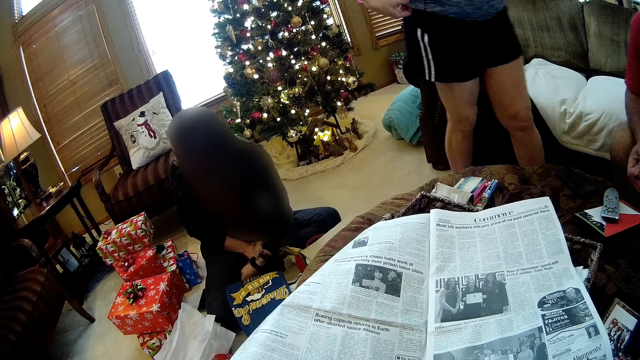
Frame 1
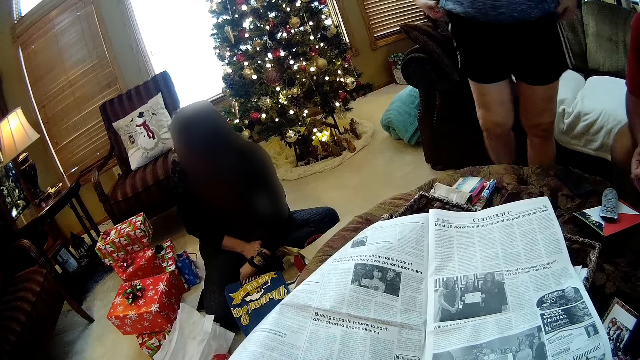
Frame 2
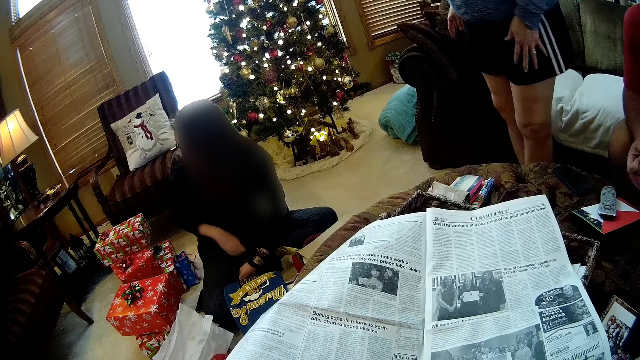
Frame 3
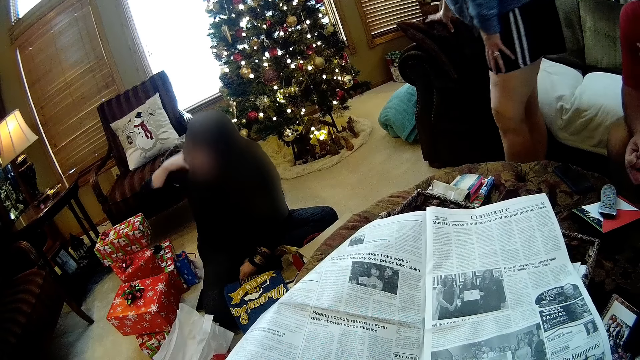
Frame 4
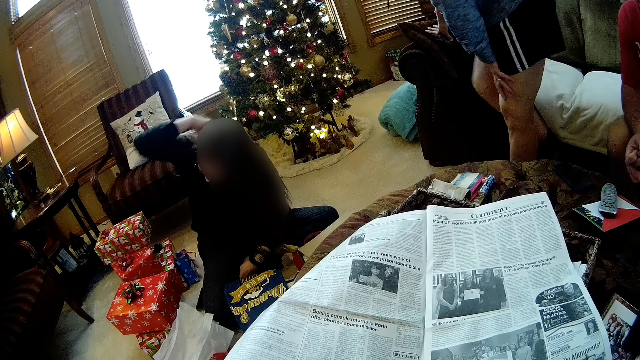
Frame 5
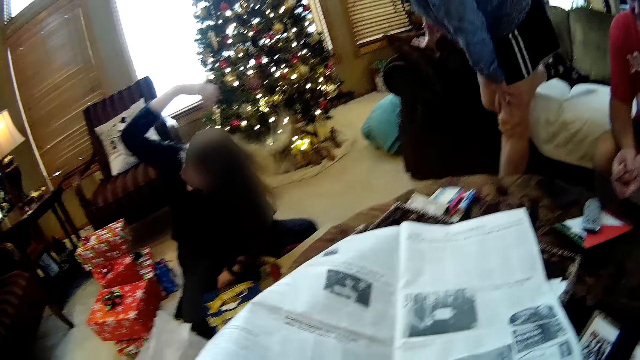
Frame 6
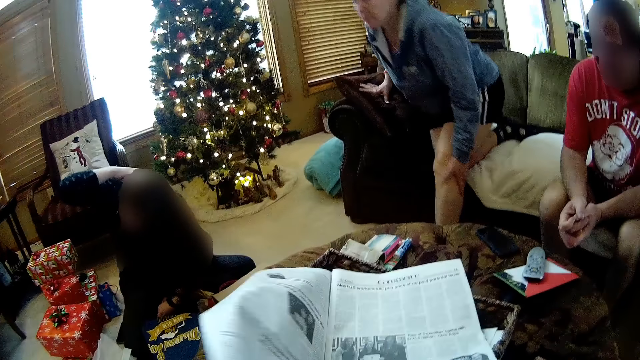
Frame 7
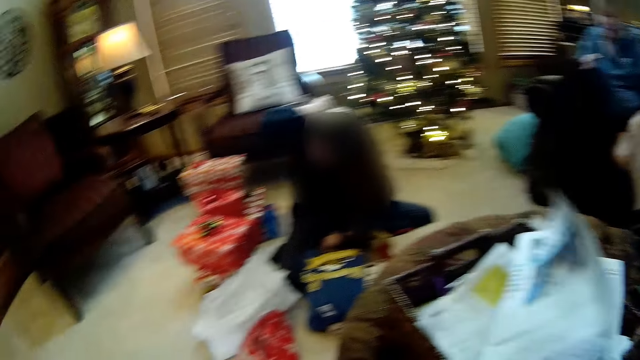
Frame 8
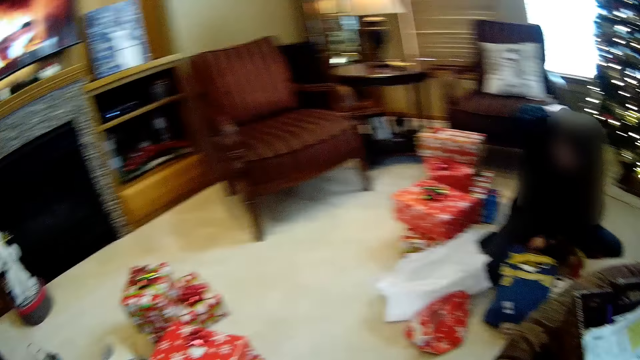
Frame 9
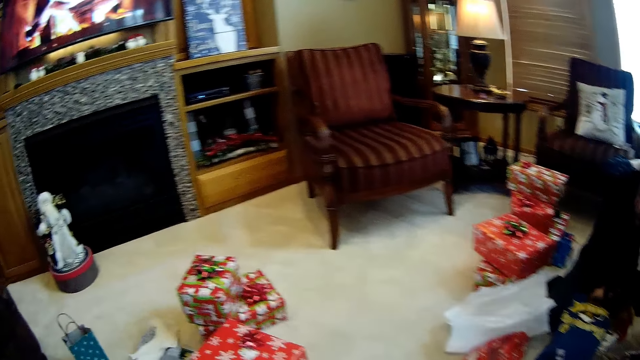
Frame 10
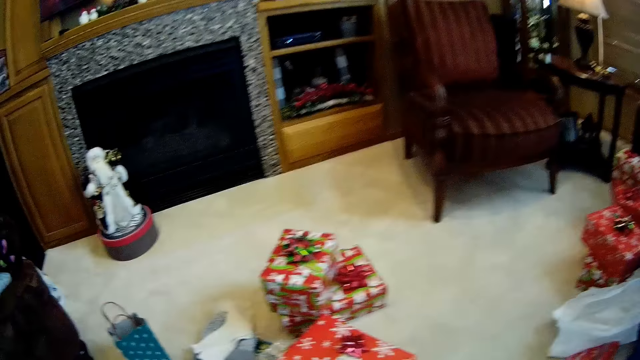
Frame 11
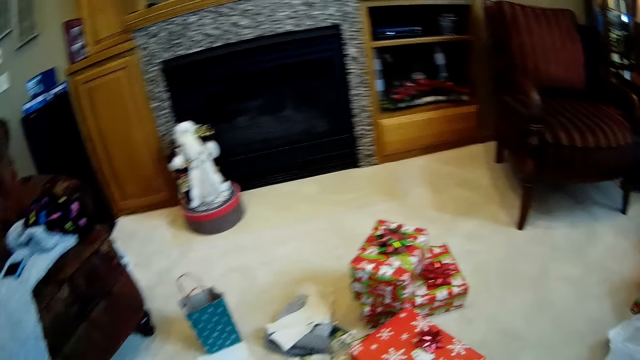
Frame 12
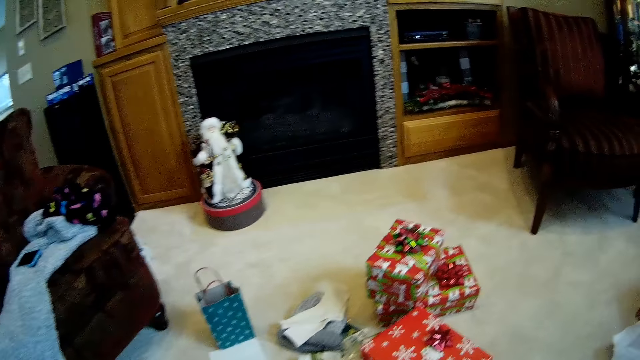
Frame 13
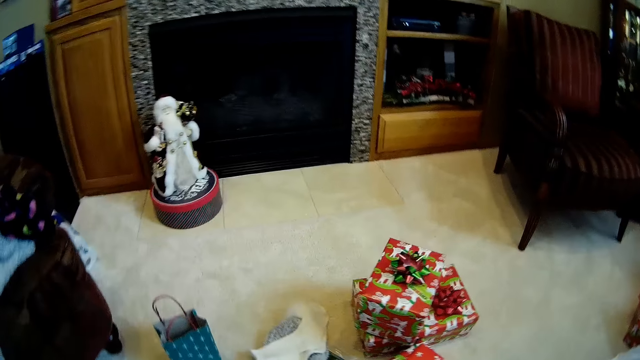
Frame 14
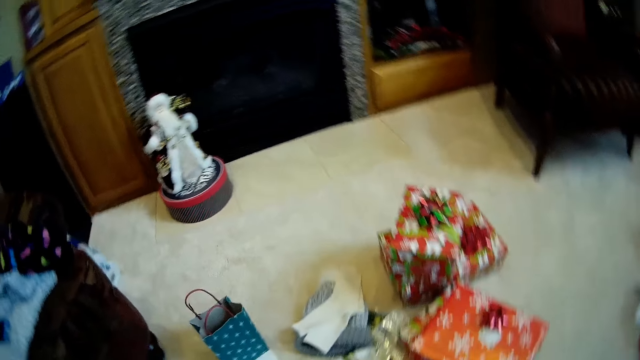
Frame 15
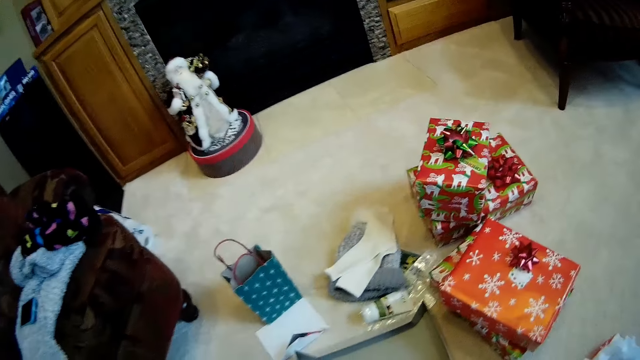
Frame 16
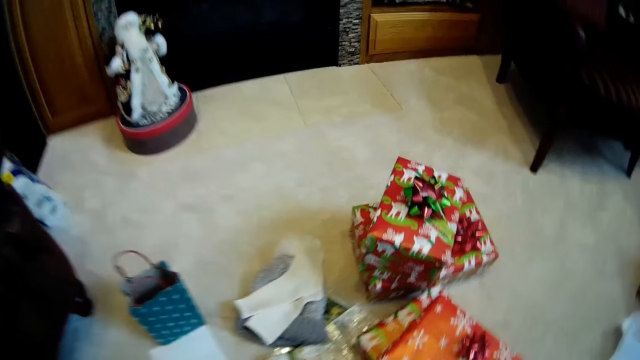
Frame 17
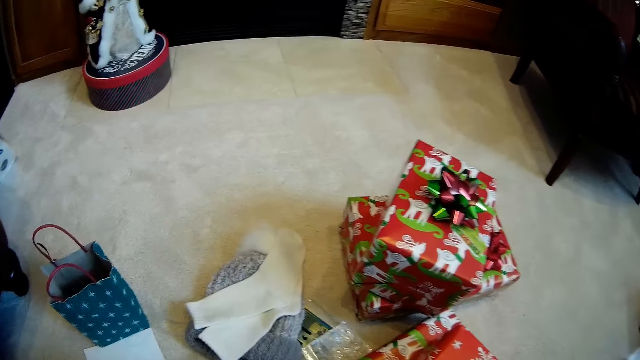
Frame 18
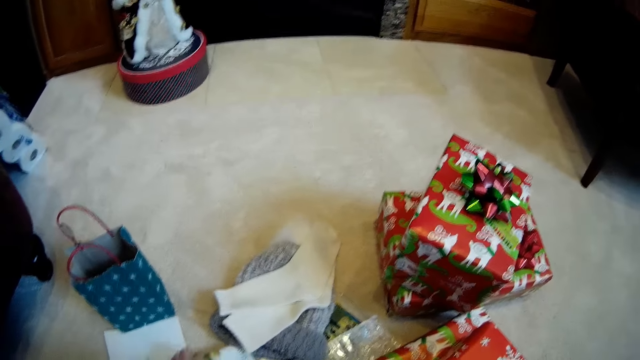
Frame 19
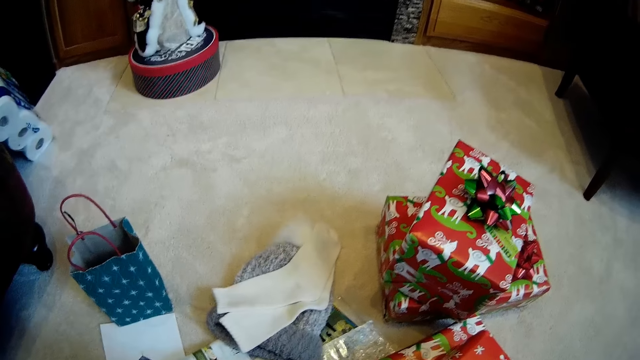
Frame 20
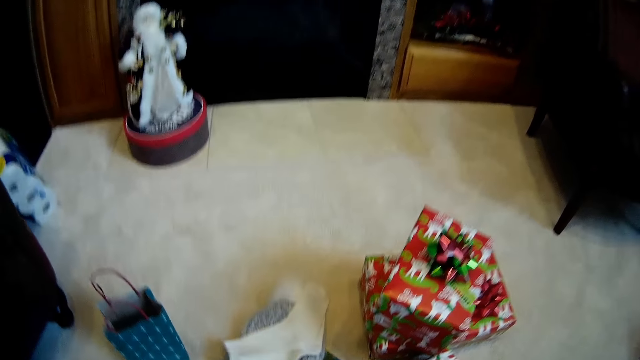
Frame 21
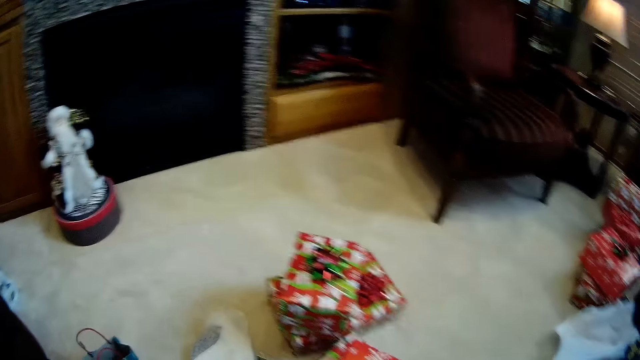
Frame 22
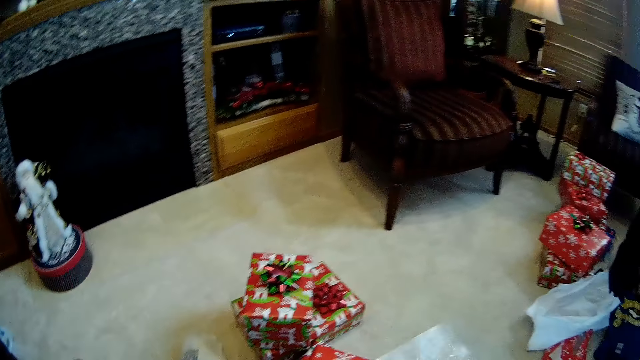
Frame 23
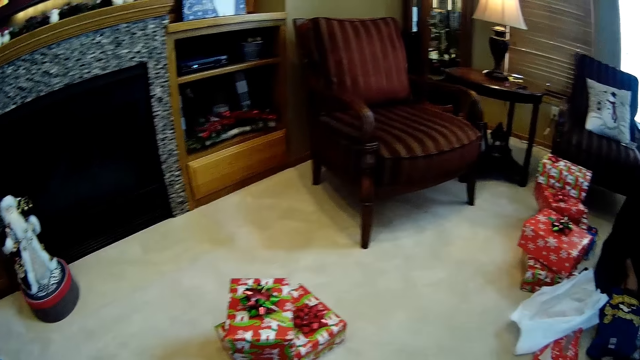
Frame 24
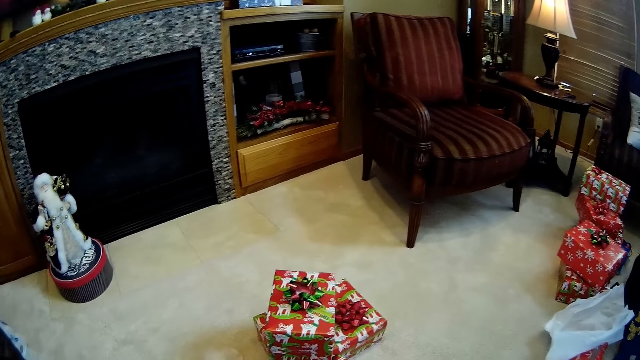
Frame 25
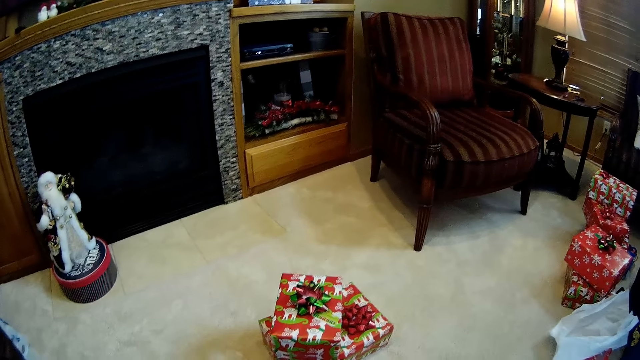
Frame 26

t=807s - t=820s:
The first woman adjusts her hair with her right hand. The camera wearer turns a page of the newspaper with her left hand. The other woman sits. The camera wearer looks at gift boxes. She adjusts gifts on the floor with her left hand. She picks a polythene from the floor with her left hand.

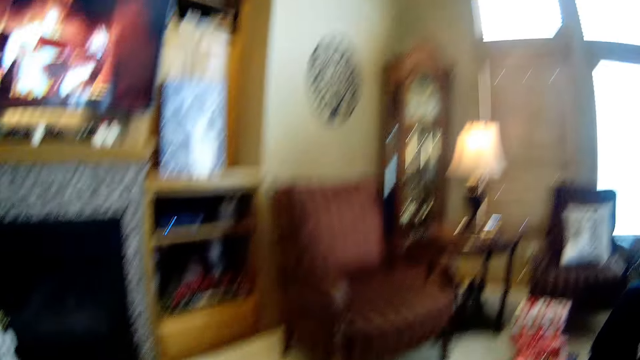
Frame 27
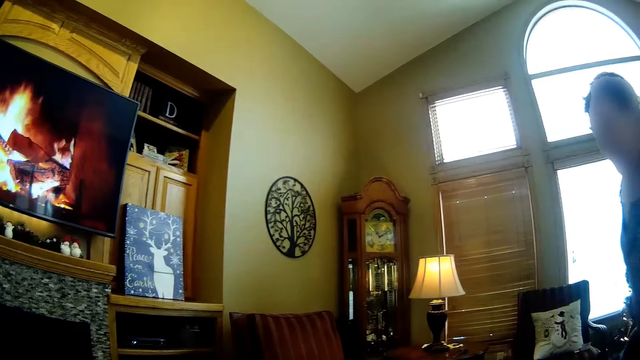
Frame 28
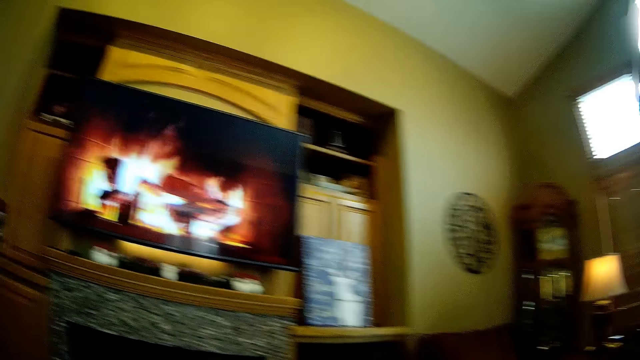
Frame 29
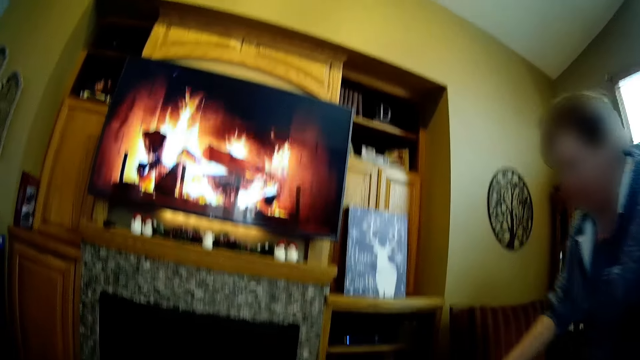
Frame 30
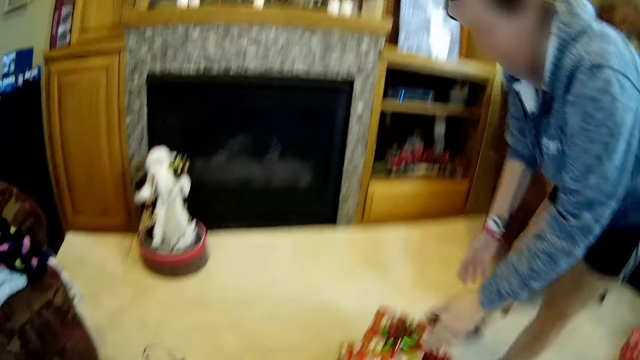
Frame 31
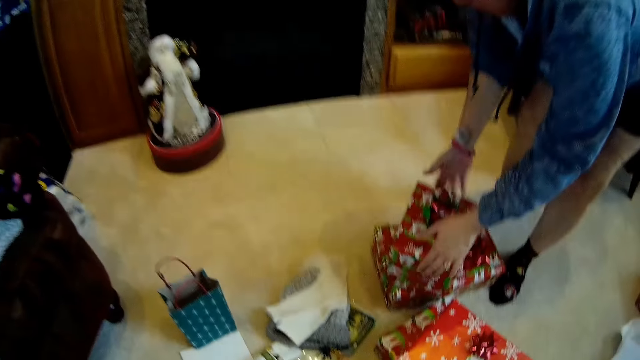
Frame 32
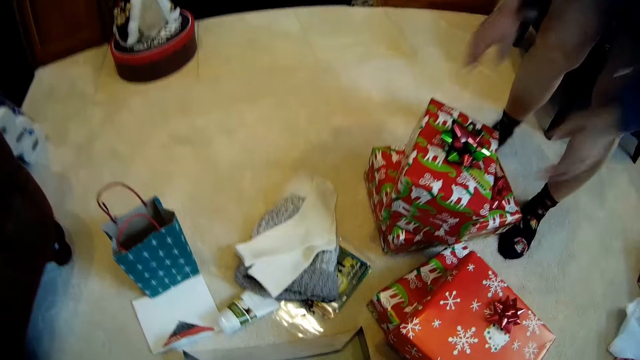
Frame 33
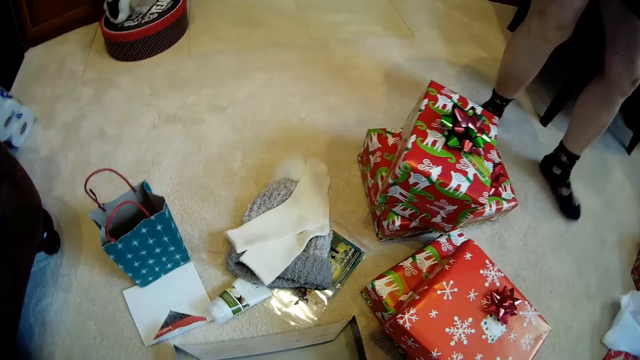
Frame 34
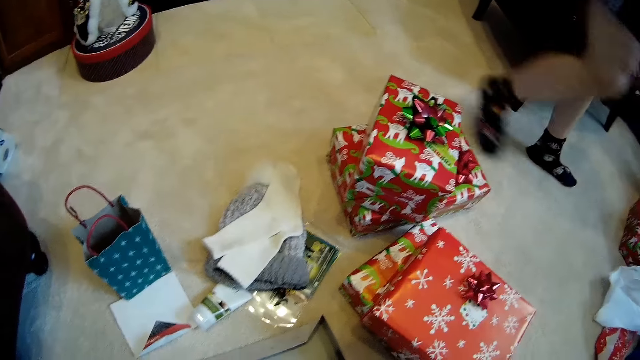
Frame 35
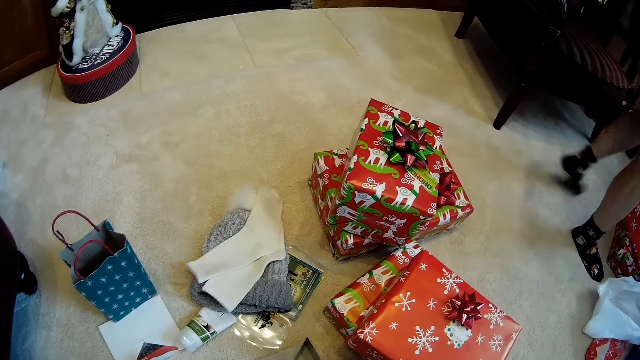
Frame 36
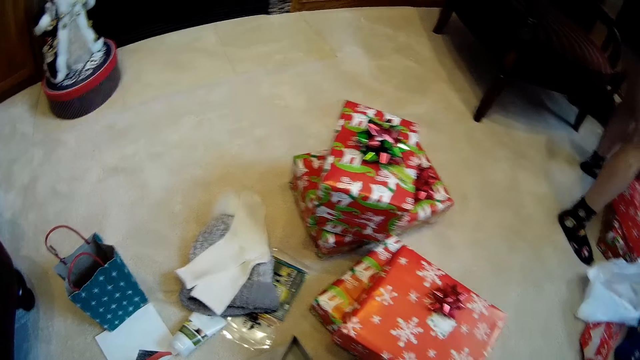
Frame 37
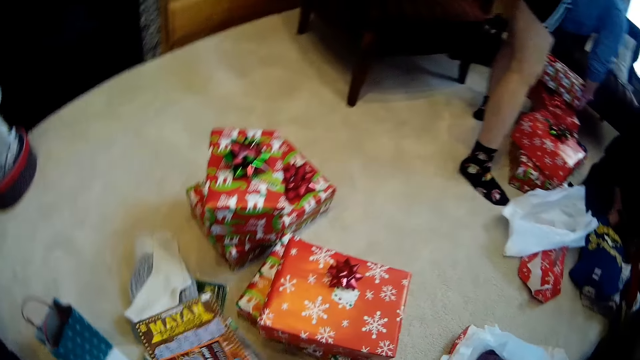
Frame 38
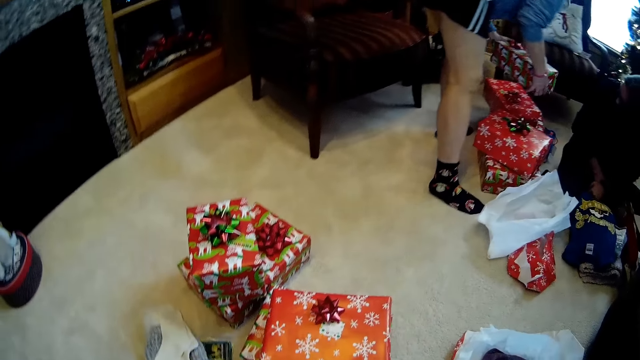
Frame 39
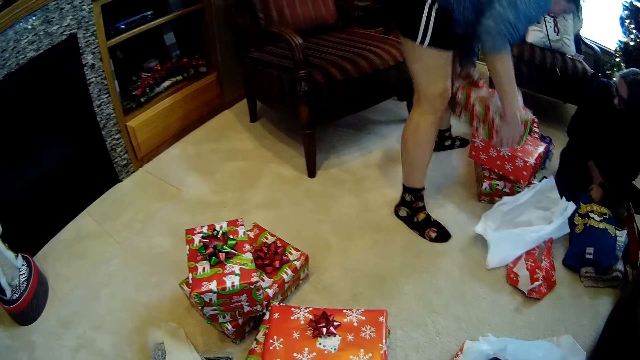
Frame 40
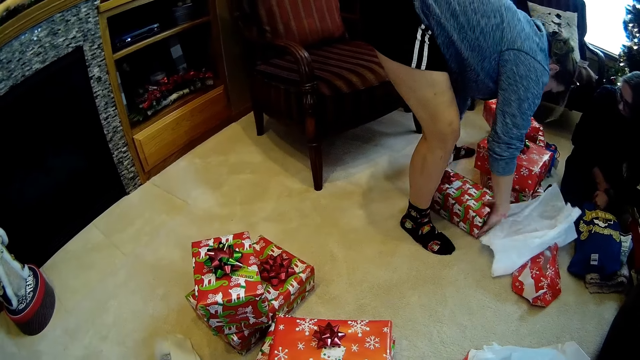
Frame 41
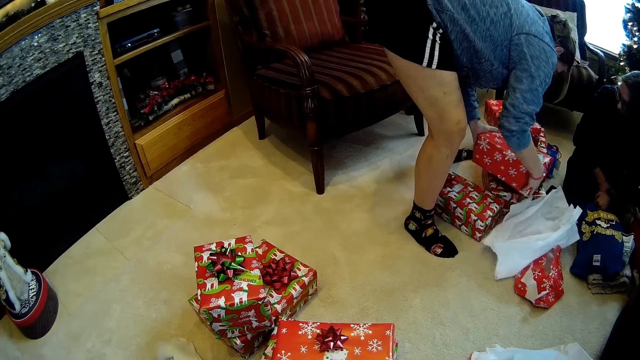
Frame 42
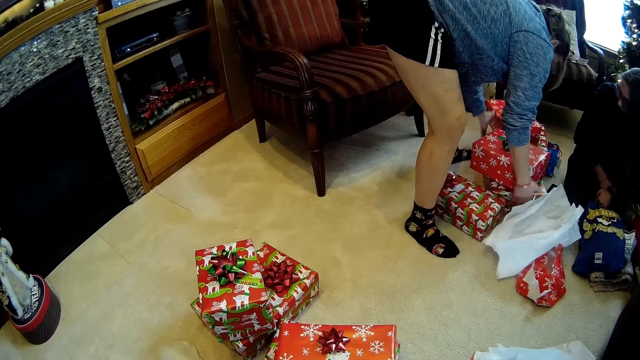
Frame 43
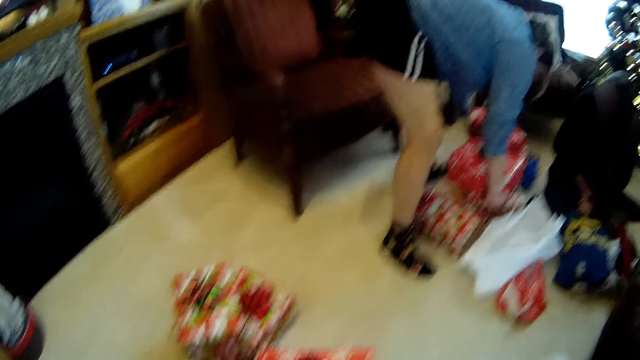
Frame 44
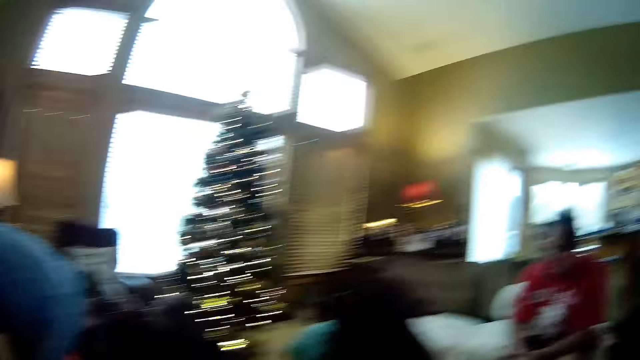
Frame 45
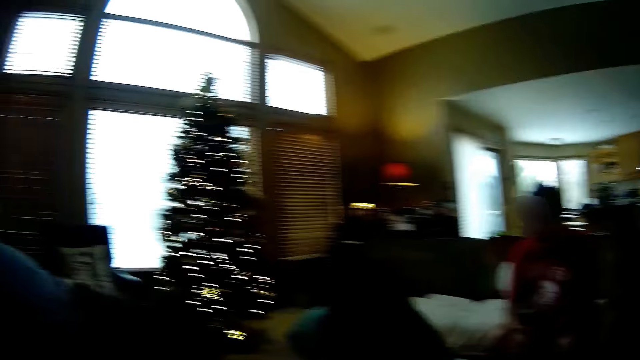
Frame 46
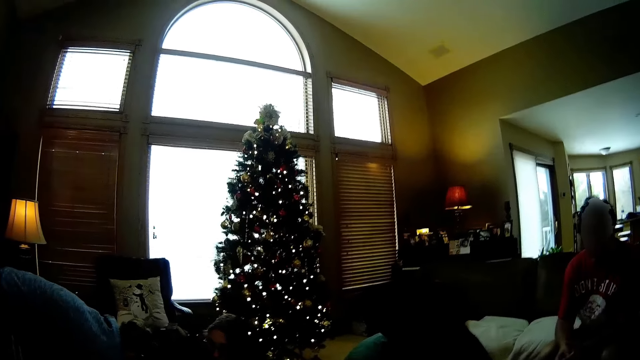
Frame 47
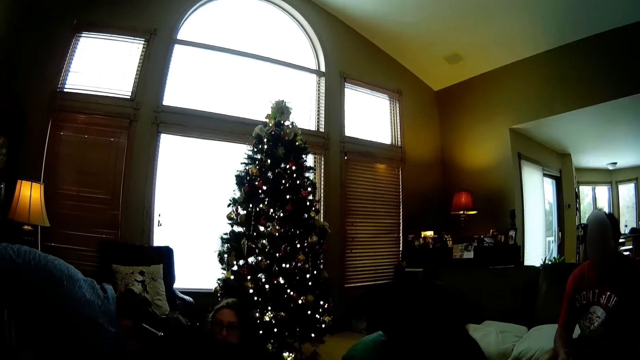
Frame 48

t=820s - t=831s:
The camera wearer watches a television. A woman touches a gift with her hands. The camera wearer picks up a gift box. Another woman picks up a gift box from the top of some gift boxes on the floor. The other woman places the gift box in both her hands on the floor. The other woman touches a gift box on the top of the gift boxes on the floor with both her hands, picks up the gift box, puts the gift box on a box and pushes the gift boxes aside. The camera wearer looks around the house.
